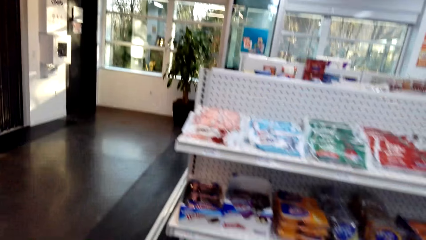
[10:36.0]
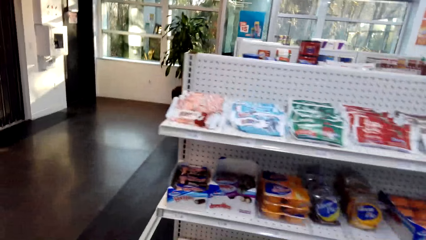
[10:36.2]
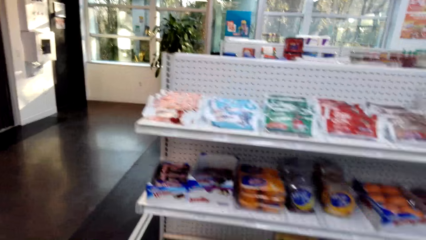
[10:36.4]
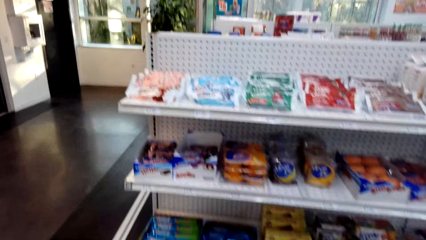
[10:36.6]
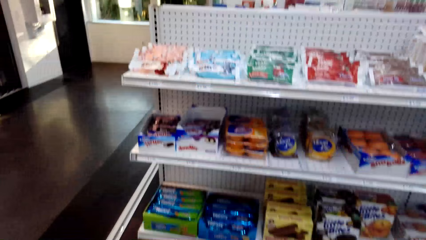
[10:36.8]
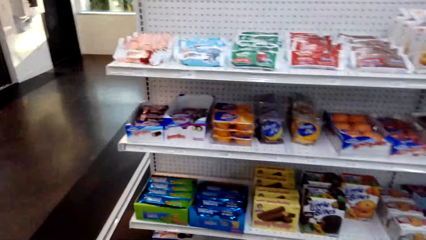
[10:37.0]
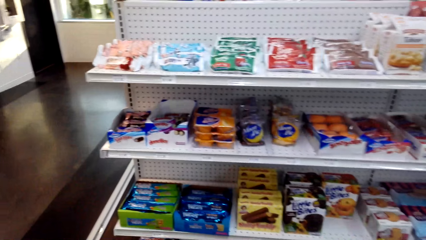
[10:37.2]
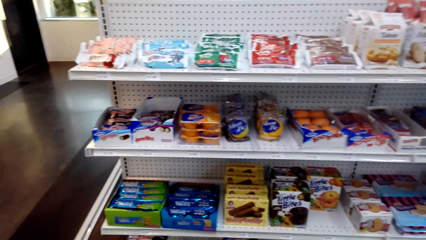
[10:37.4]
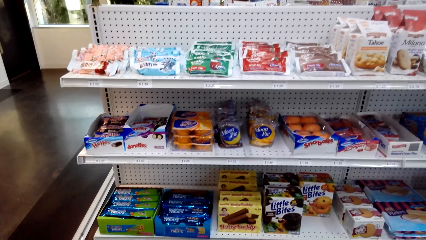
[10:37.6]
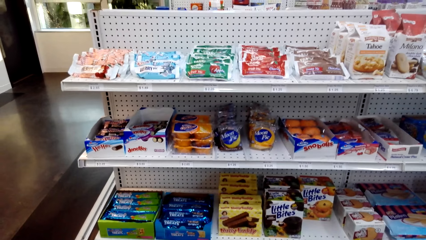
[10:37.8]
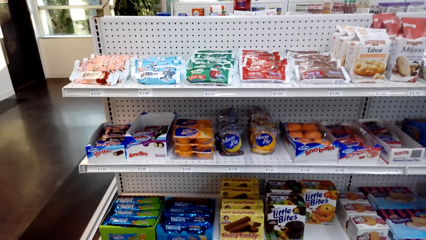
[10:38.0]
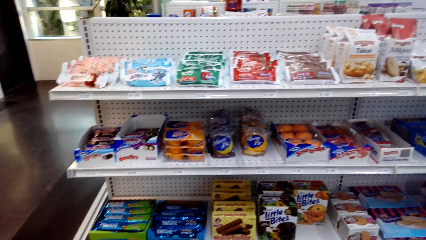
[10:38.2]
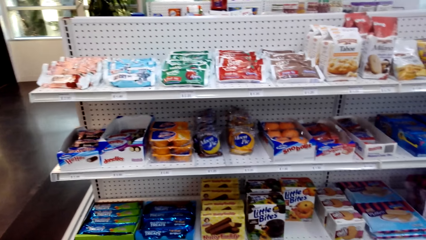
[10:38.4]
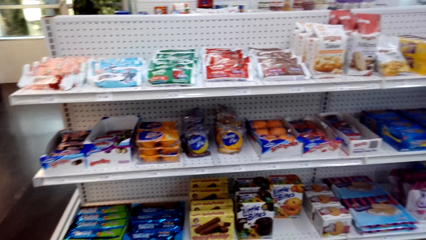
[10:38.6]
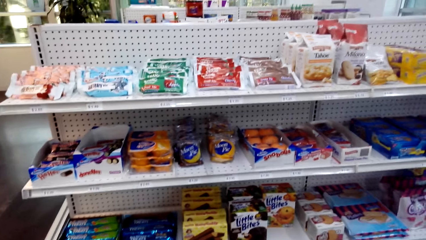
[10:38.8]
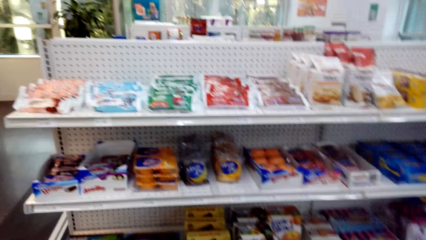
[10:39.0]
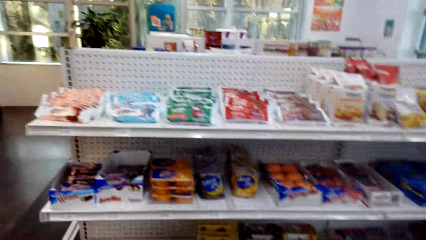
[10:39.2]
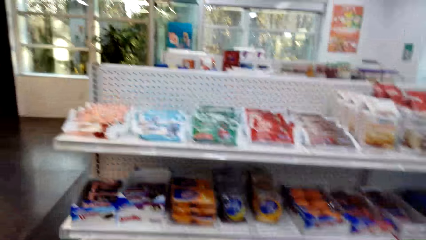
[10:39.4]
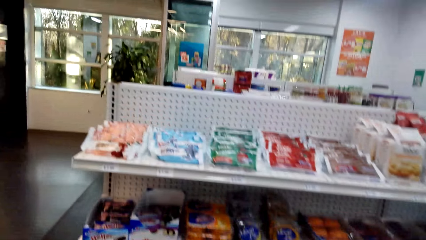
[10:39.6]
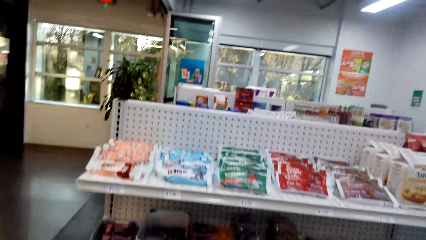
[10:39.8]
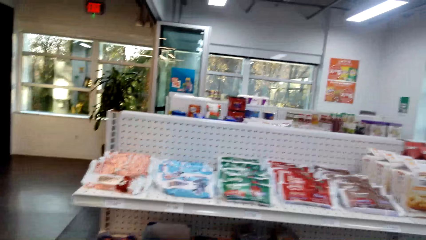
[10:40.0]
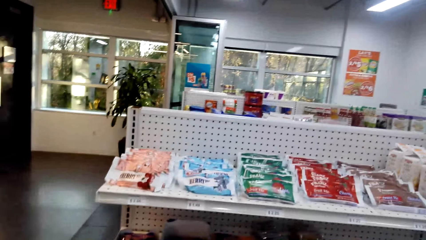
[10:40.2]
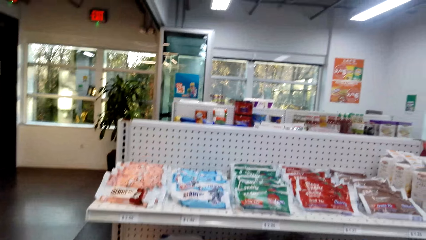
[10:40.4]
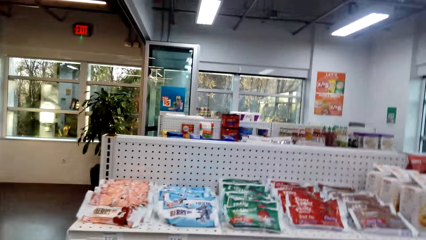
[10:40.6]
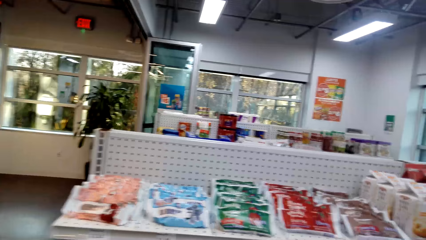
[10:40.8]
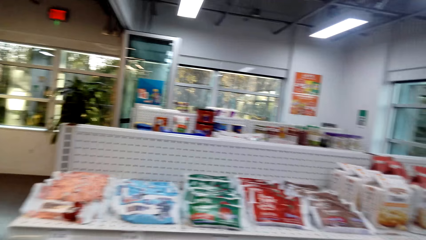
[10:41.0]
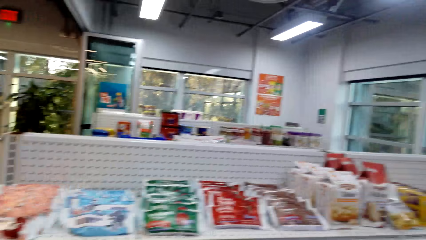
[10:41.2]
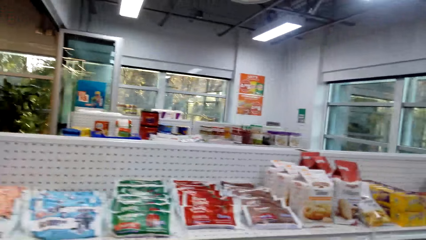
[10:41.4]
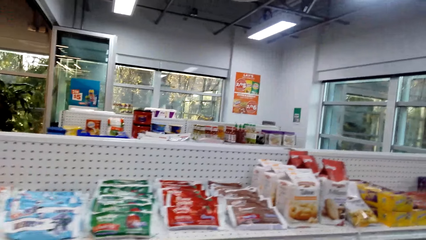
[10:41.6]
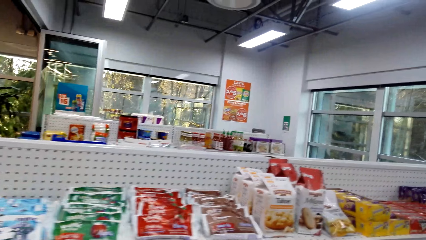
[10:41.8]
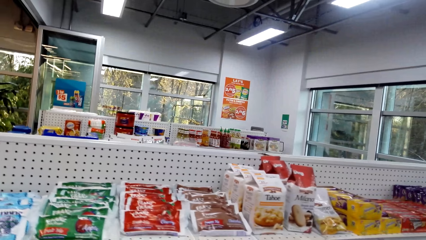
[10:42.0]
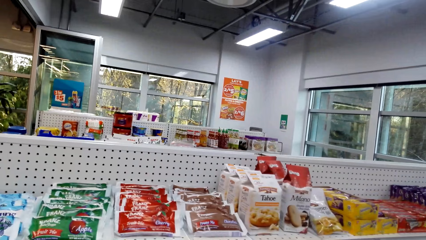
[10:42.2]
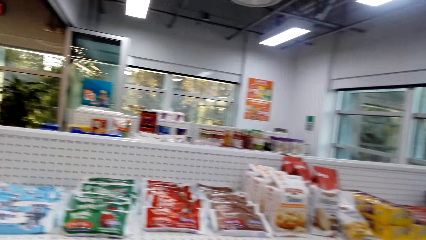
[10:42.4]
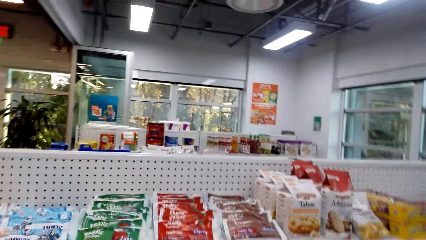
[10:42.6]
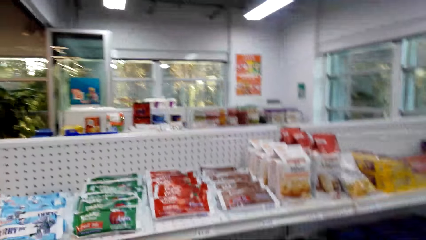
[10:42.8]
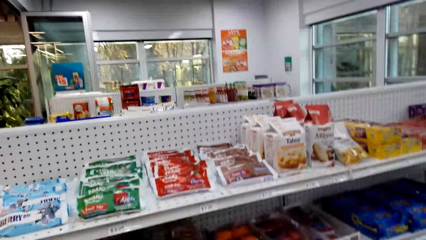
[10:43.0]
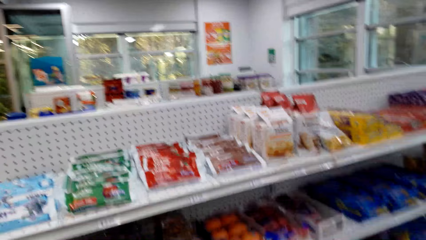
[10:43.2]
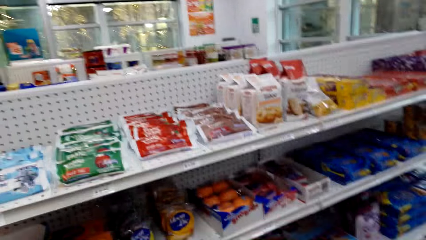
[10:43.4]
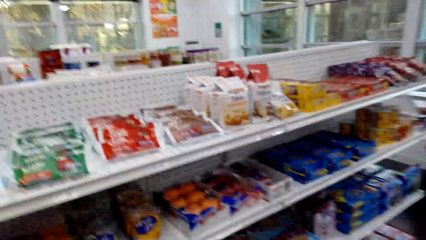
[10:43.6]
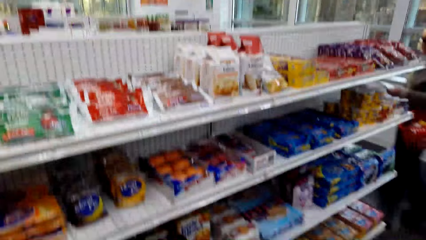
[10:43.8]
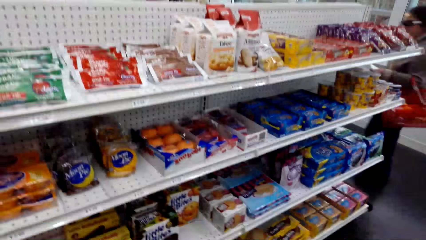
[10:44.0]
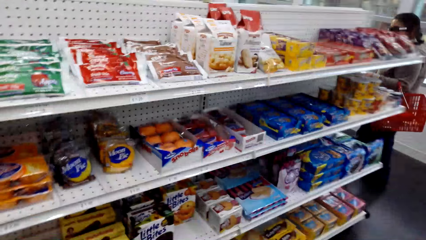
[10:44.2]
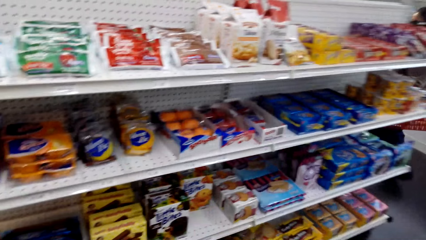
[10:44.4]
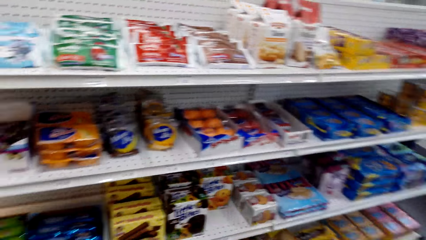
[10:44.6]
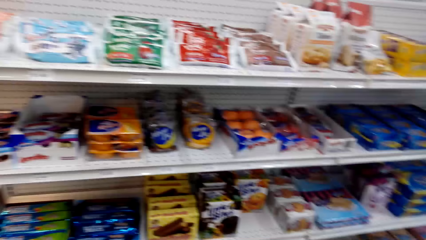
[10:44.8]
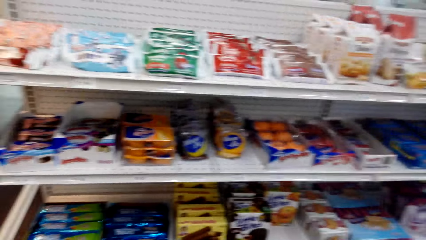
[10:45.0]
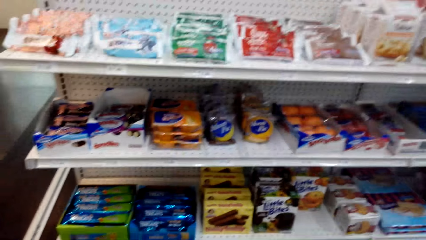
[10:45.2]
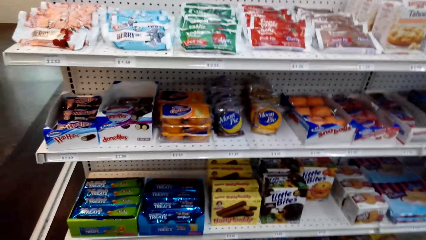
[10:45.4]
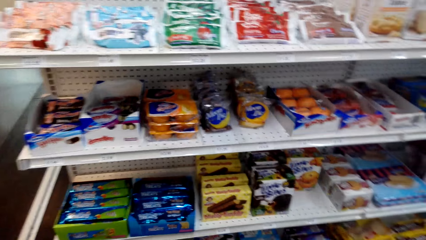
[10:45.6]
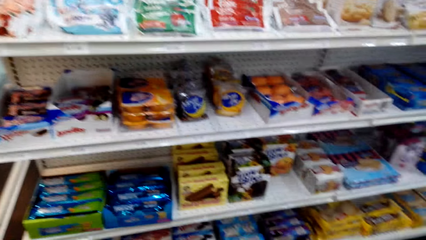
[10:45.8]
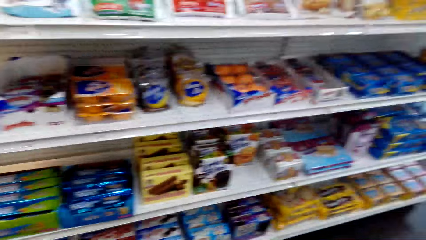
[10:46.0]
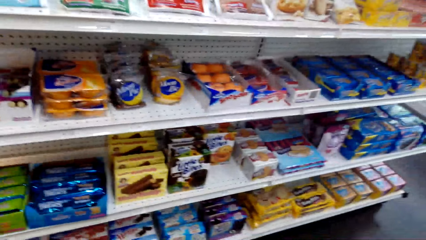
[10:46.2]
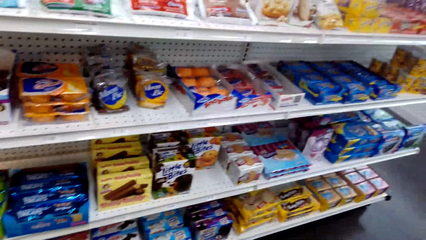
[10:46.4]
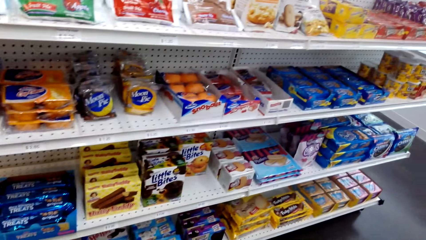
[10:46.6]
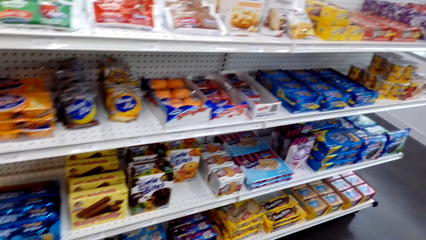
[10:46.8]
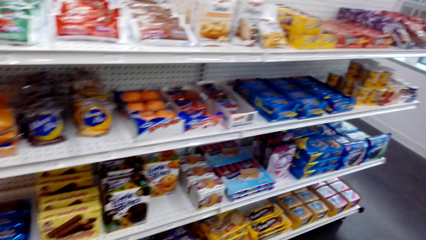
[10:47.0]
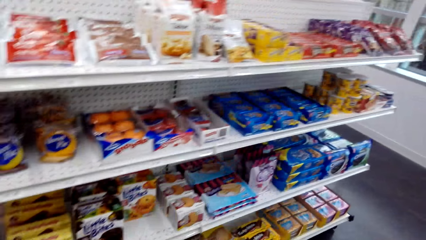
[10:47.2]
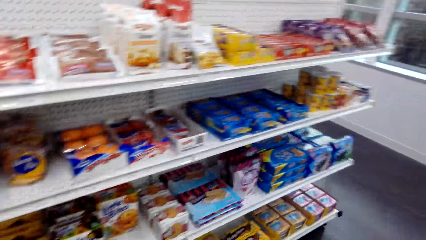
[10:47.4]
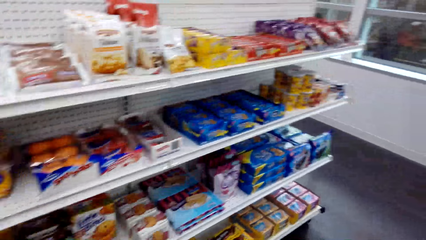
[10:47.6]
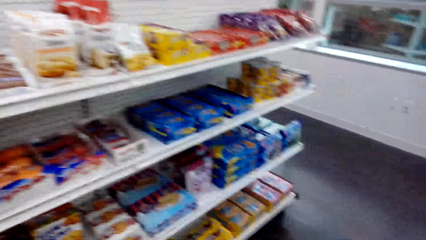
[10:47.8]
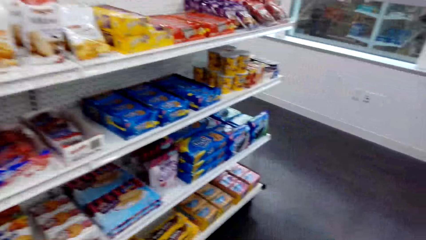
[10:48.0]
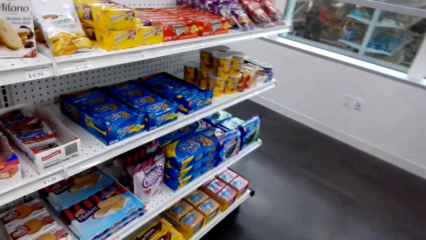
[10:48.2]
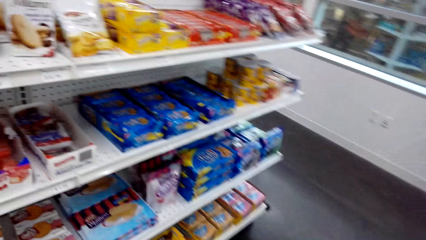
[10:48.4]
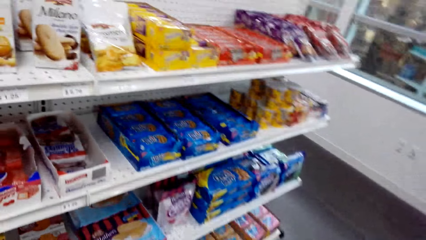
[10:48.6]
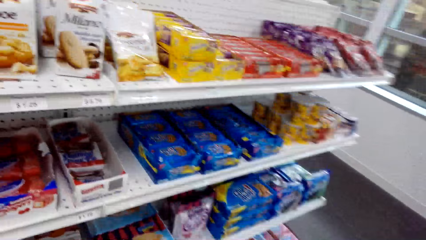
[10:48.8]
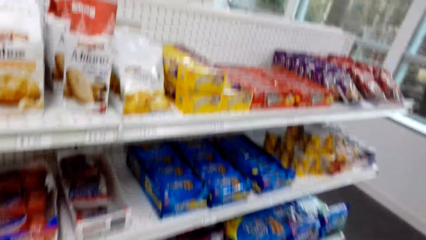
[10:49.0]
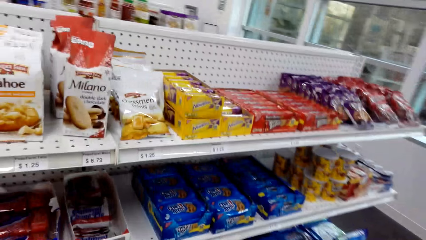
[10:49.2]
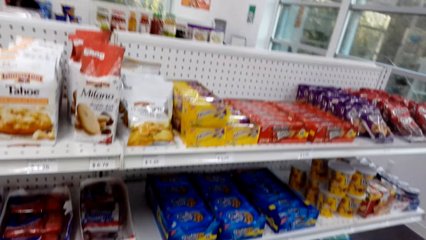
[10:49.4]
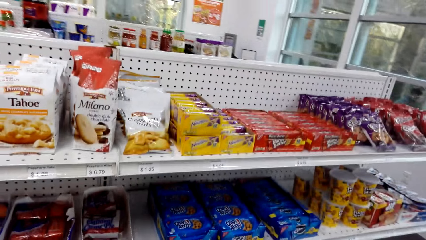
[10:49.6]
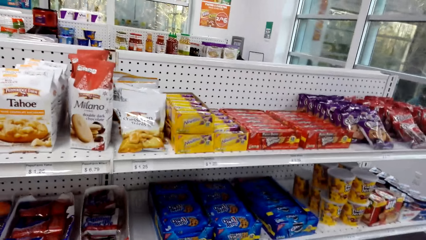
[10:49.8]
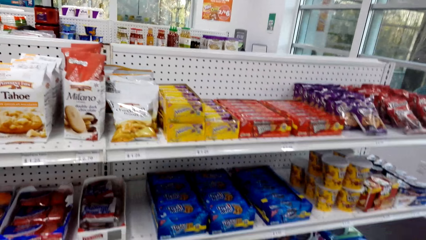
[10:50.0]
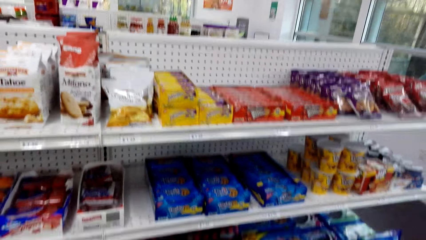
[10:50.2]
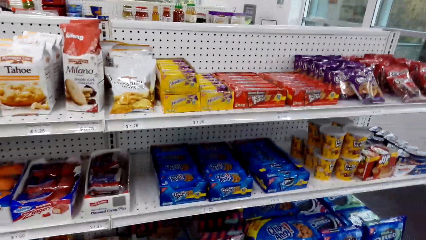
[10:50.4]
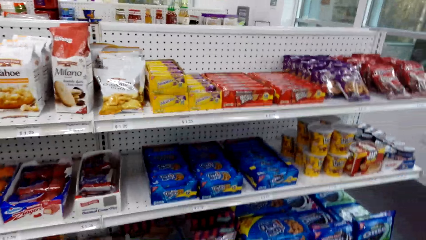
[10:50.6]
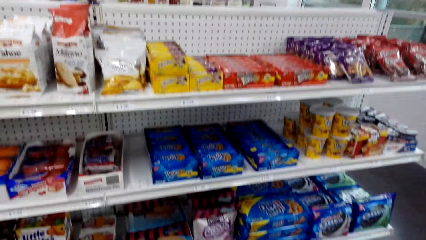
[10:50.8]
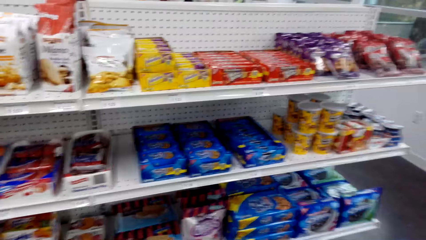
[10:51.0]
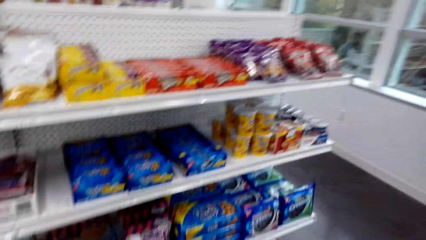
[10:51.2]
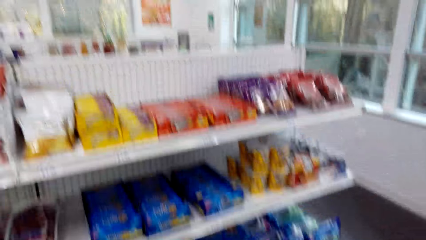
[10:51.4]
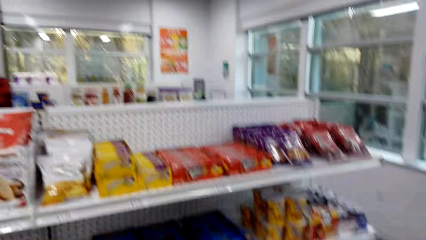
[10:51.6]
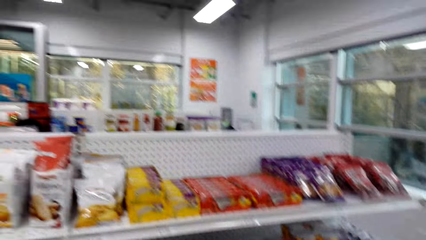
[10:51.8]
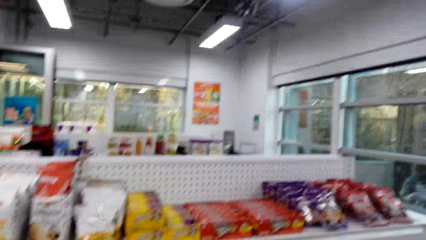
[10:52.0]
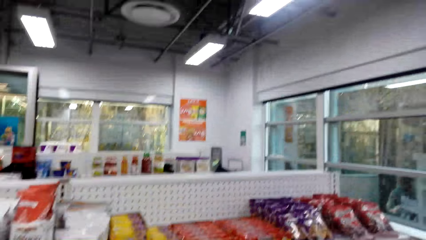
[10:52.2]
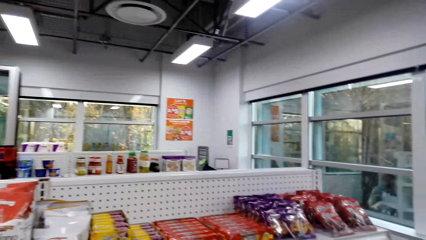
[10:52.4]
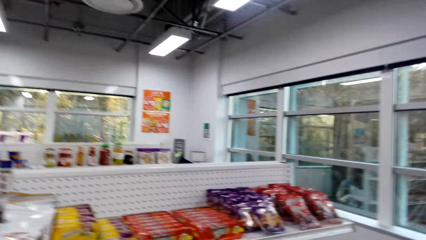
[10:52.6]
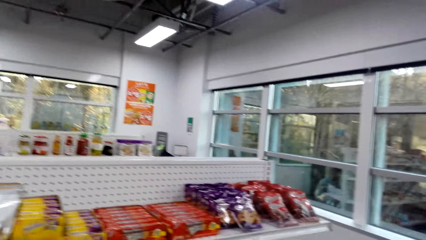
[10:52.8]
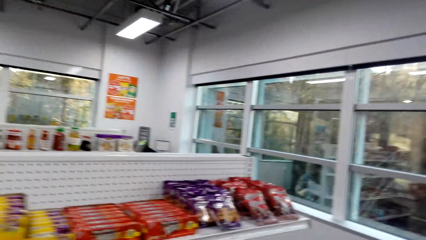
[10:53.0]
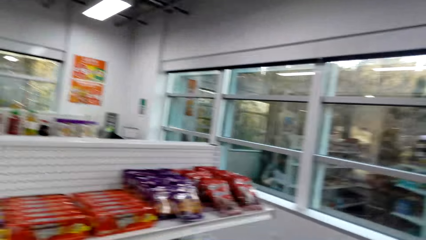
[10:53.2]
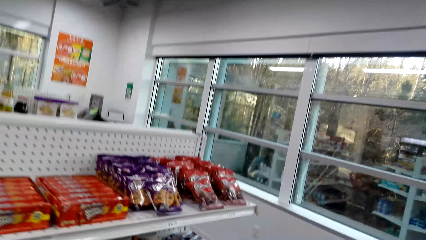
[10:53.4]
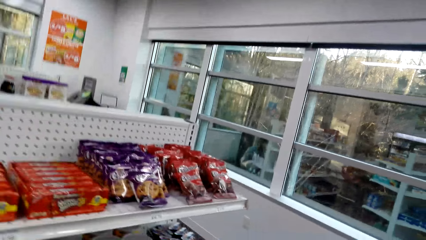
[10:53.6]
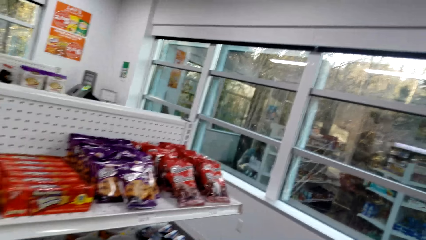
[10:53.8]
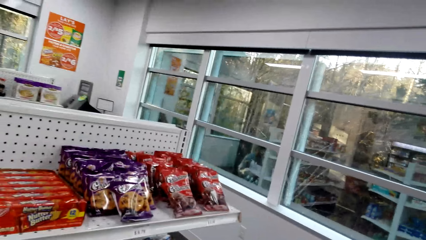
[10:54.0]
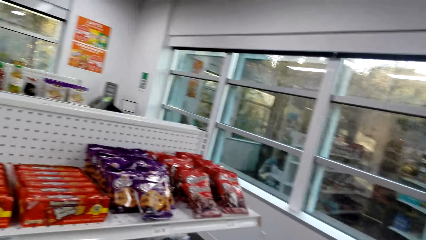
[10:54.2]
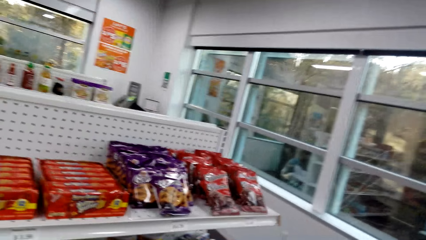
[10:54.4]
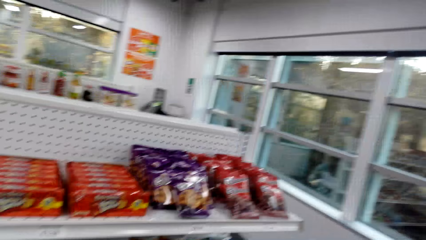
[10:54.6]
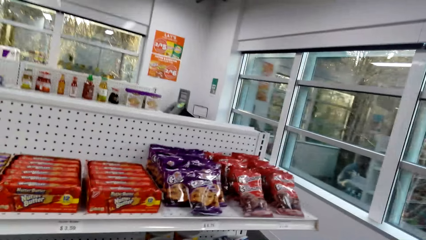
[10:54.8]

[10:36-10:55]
The camera wearer looks around. They look at some items on the shelf. They look around. They look around repeatedly.
